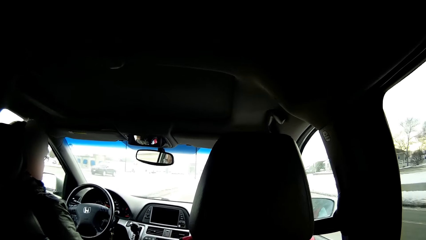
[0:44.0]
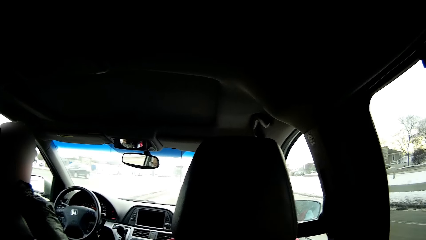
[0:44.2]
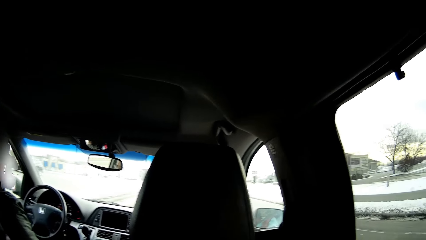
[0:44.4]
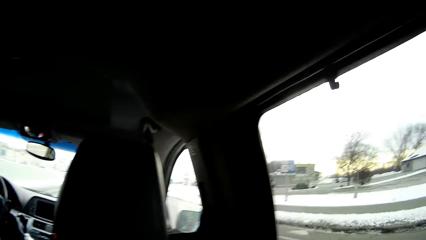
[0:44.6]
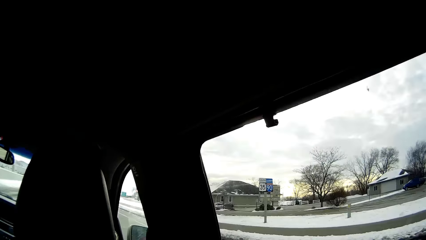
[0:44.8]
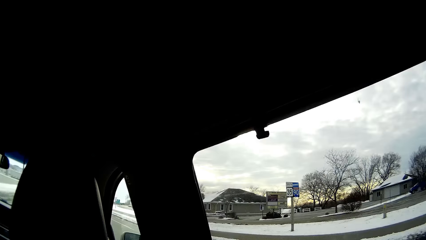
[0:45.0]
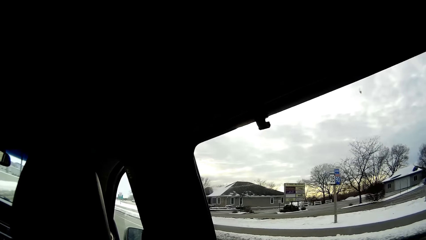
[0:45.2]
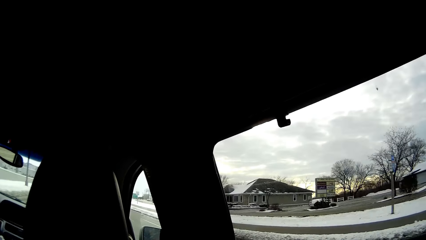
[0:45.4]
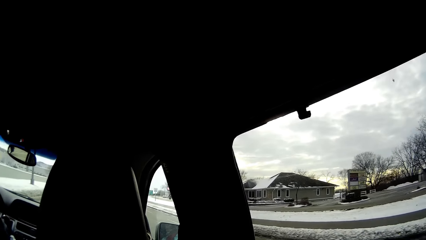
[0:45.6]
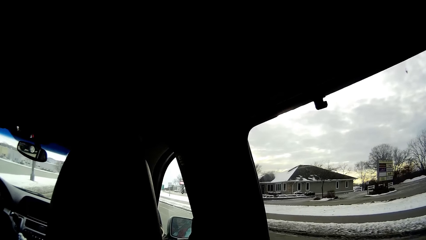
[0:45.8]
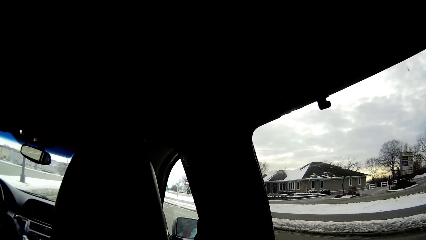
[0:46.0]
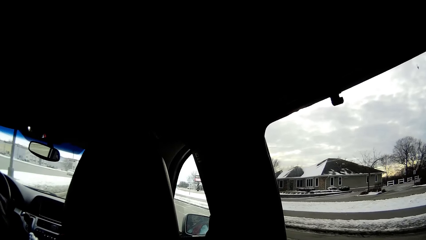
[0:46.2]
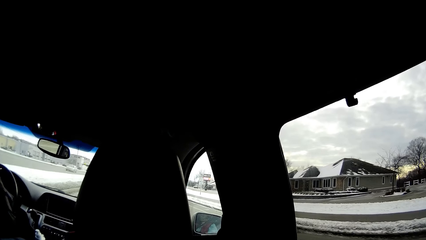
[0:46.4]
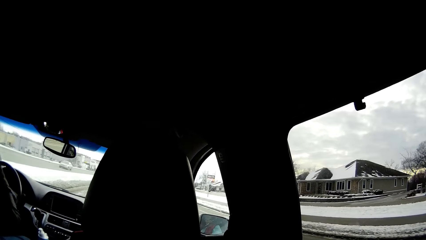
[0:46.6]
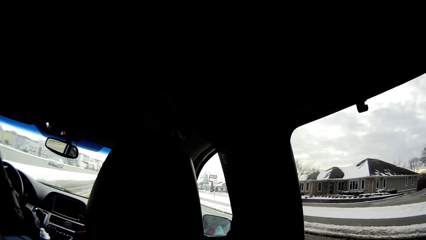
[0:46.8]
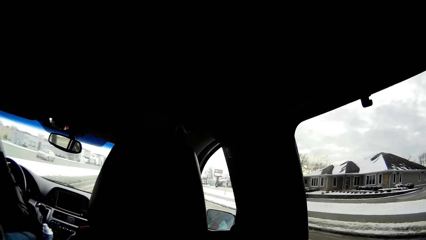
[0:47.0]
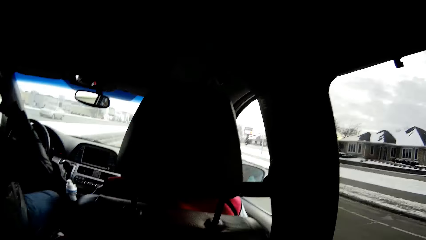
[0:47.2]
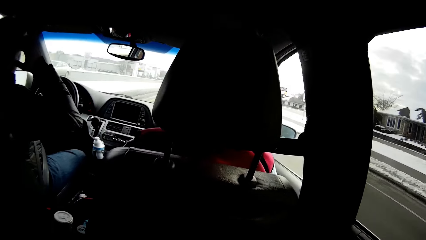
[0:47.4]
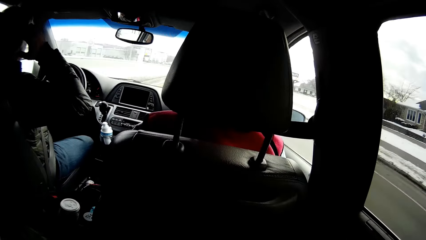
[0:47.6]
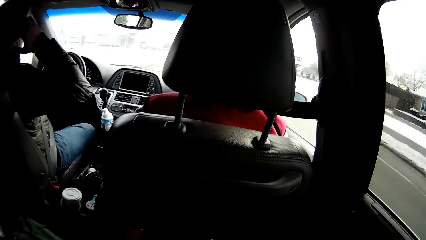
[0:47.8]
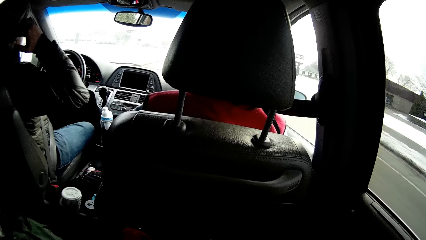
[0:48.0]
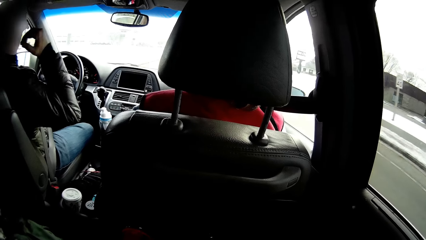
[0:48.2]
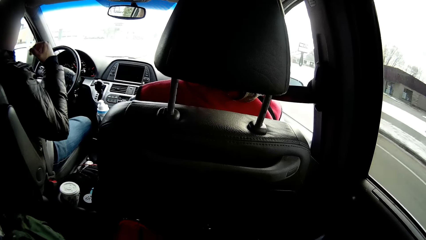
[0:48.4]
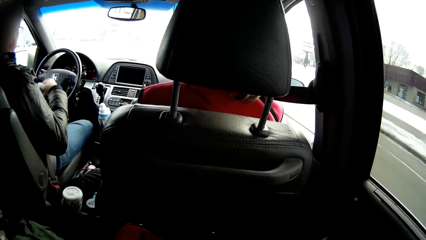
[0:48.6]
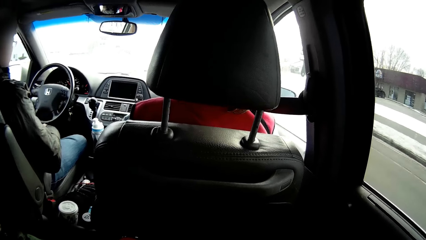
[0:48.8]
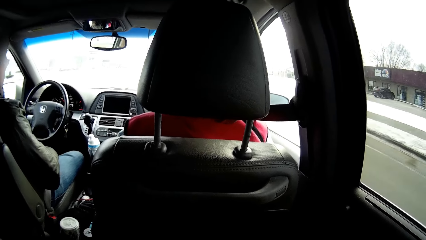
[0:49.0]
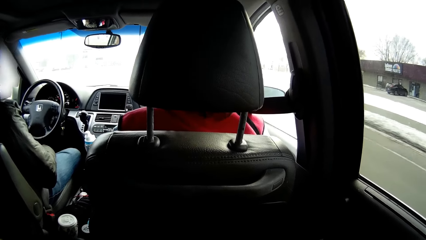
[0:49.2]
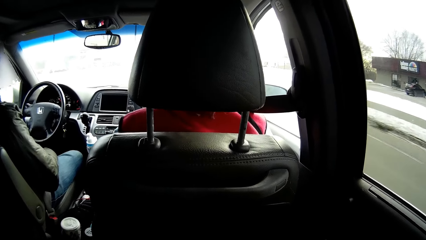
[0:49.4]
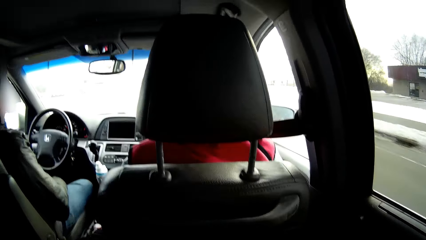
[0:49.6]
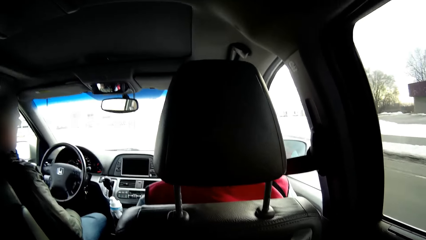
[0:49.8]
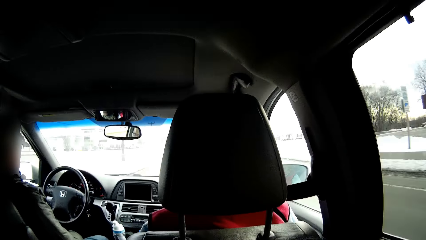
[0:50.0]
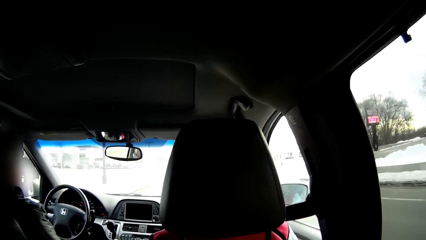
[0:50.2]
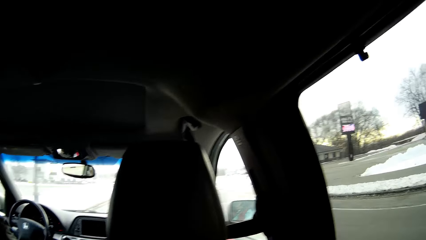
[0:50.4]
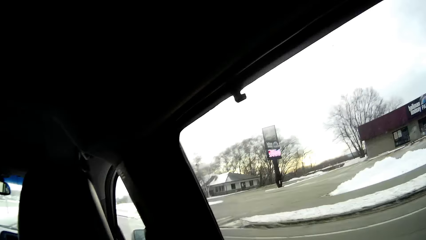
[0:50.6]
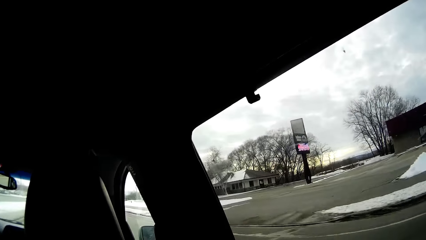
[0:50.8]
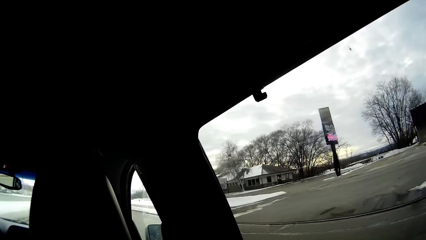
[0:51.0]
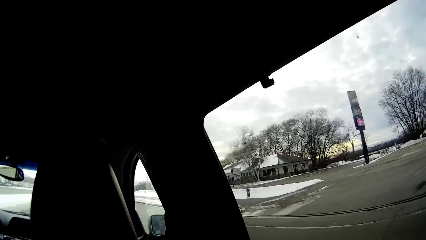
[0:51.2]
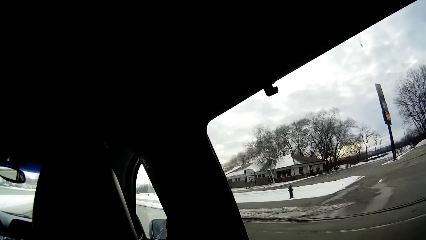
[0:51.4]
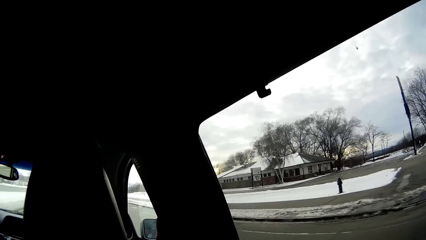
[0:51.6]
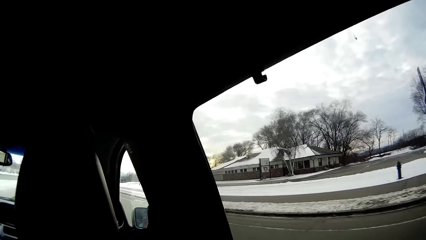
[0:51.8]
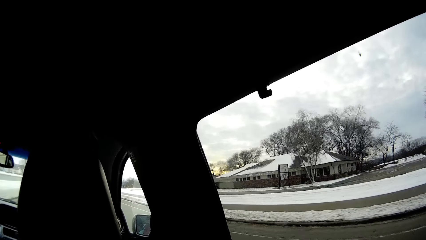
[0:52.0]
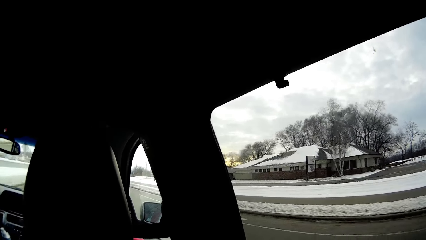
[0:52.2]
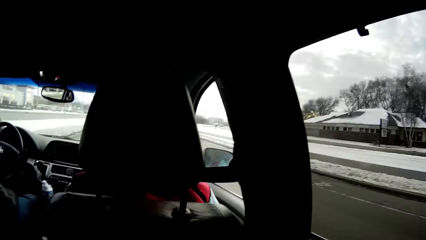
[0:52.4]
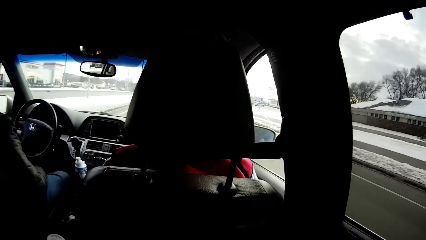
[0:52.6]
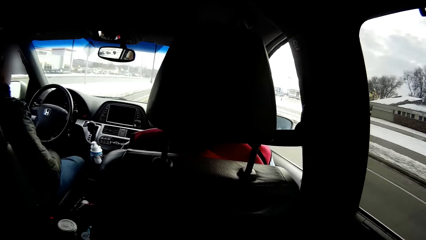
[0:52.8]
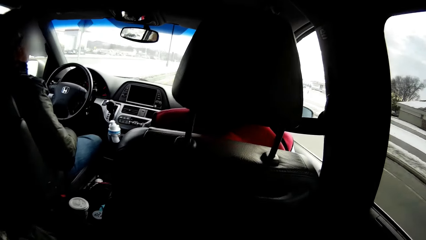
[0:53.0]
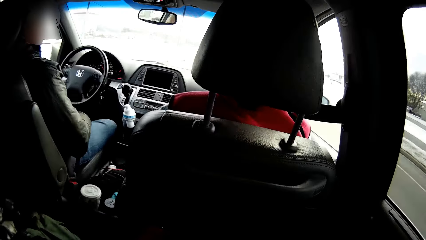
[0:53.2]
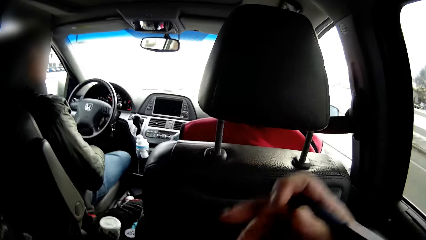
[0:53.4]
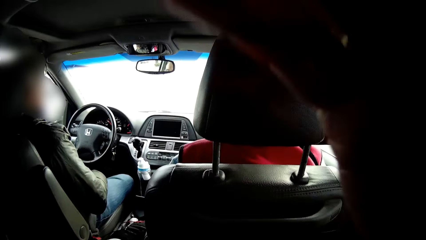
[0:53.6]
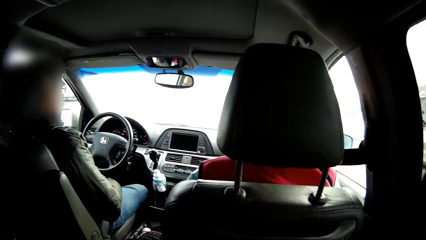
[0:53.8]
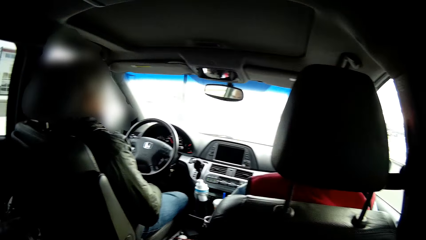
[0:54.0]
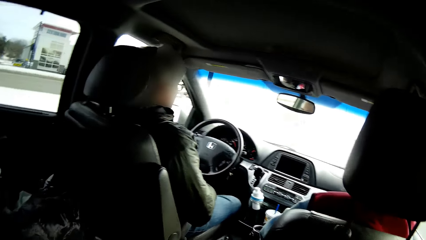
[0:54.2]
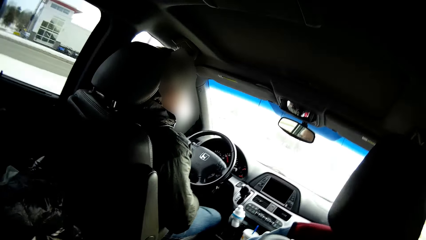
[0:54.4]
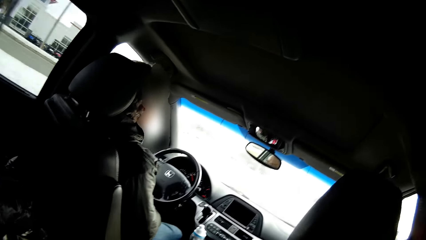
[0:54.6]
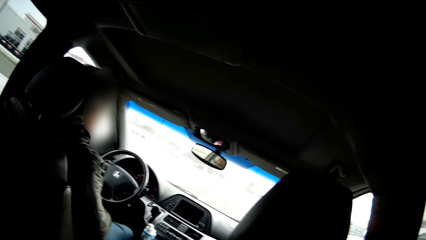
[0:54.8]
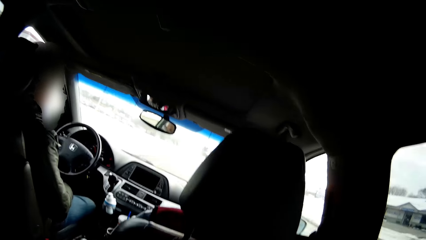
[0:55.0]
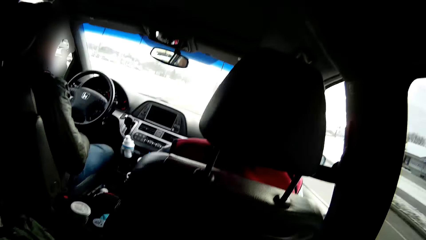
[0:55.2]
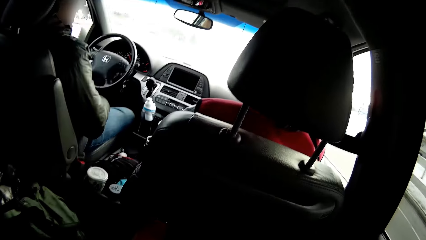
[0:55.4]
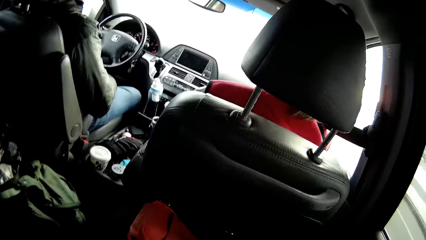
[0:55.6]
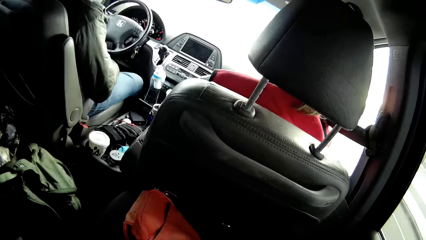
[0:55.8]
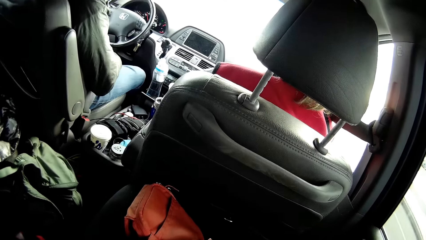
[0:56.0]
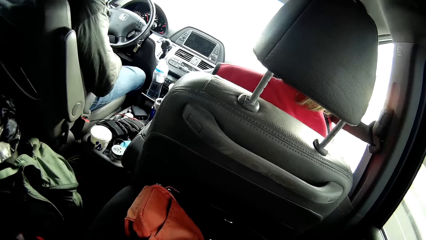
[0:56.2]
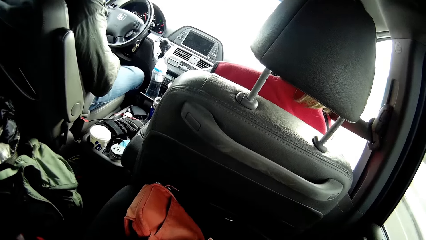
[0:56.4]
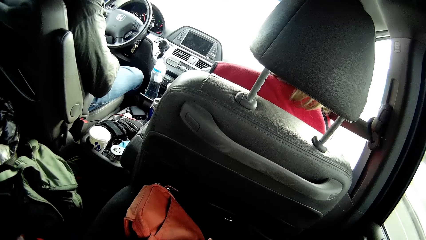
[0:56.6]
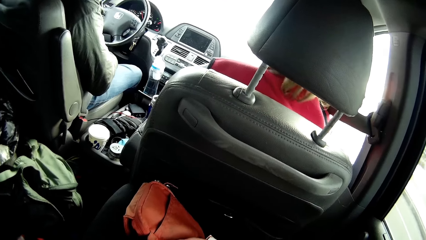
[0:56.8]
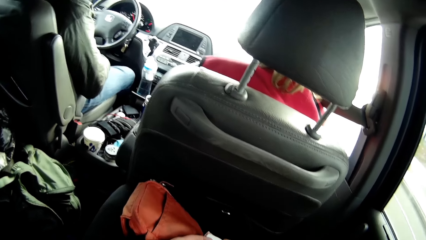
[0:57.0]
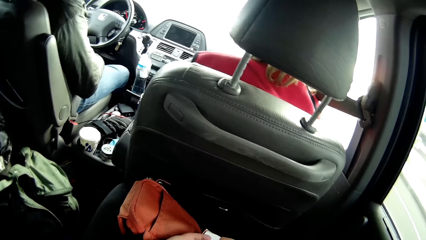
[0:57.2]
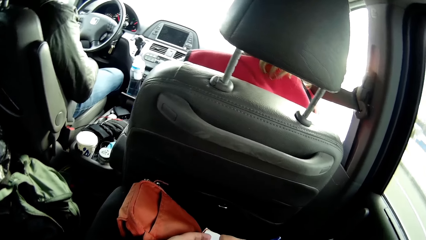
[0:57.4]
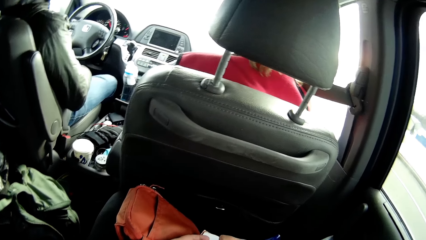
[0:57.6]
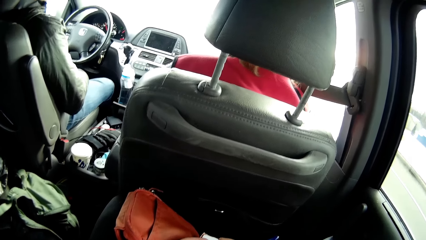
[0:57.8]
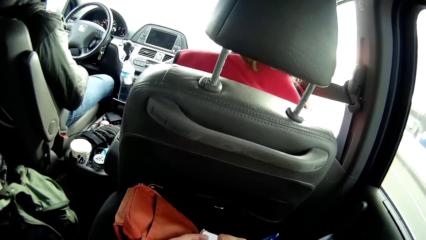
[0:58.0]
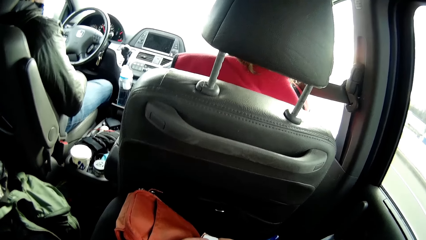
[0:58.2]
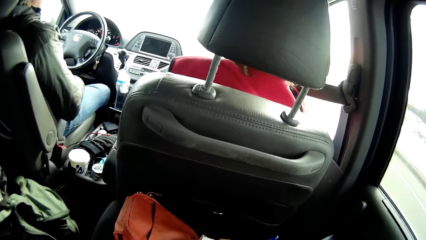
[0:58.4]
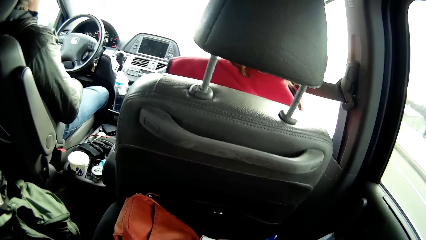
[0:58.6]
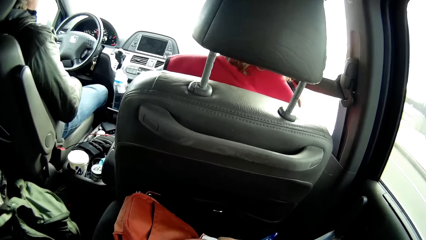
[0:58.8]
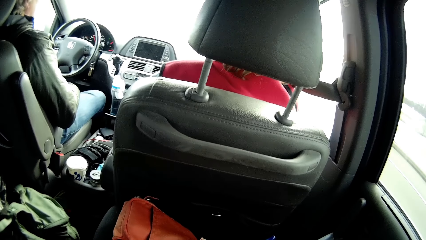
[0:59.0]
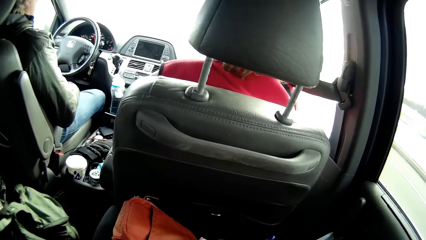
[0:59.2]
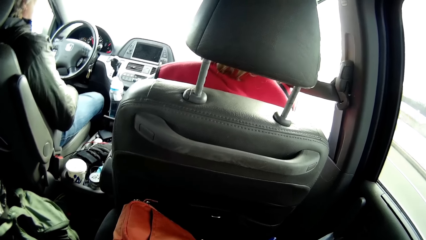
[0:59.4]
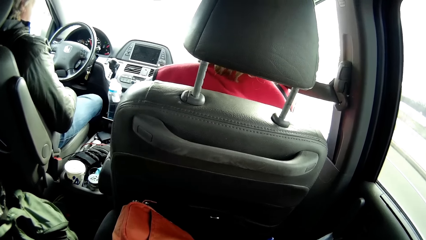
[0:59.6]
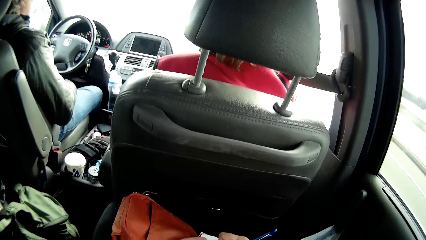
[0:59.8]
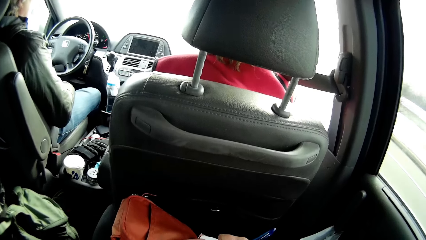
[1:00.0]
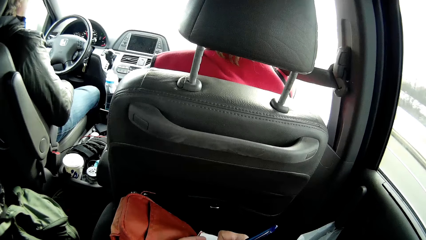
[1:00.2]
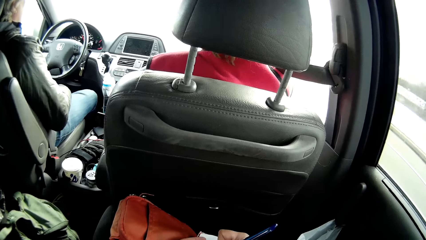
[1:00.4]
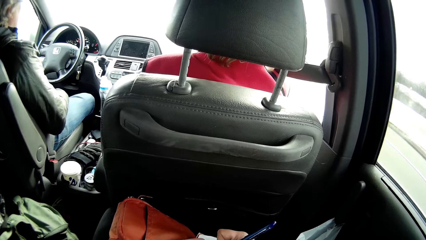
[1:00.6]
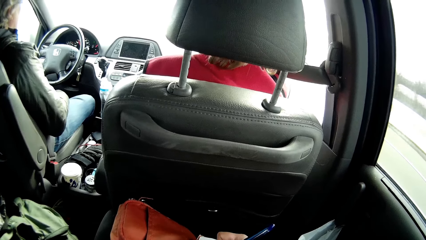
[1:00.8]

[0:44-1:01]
The camera wearer looks around. They set the camera.
